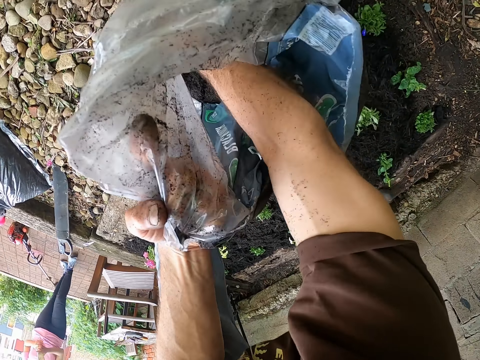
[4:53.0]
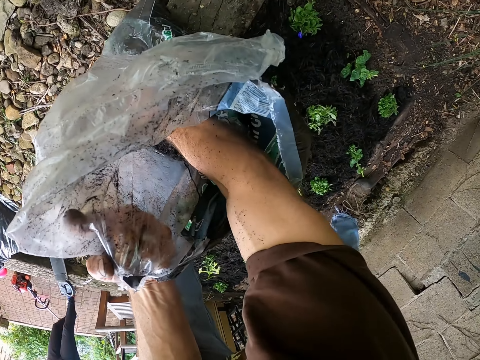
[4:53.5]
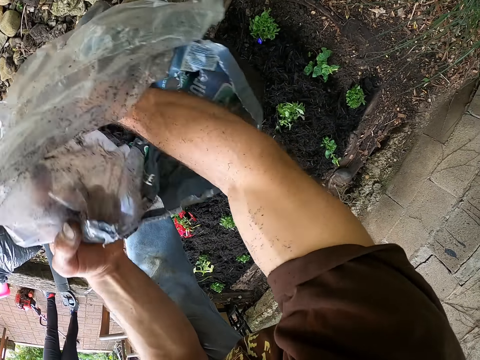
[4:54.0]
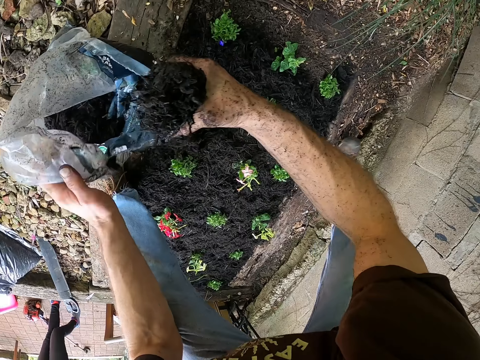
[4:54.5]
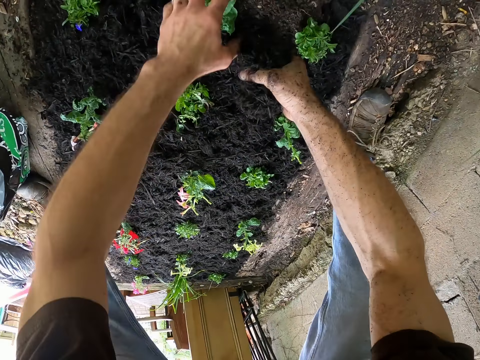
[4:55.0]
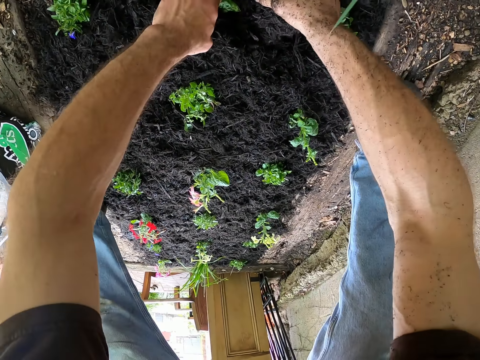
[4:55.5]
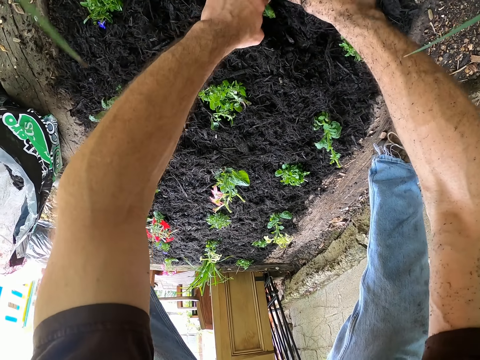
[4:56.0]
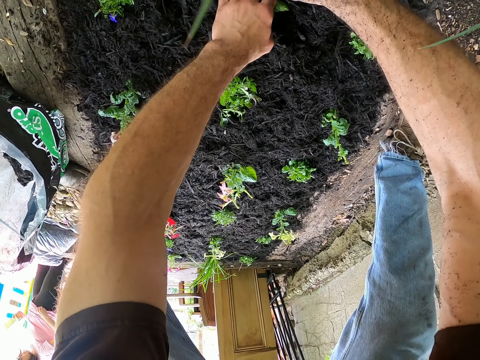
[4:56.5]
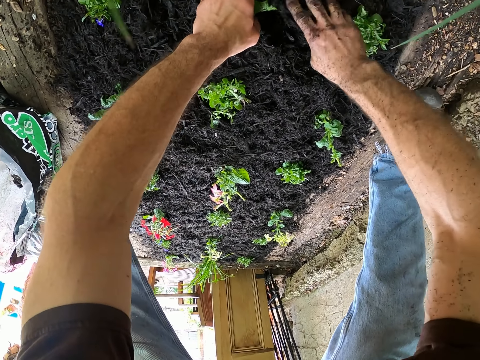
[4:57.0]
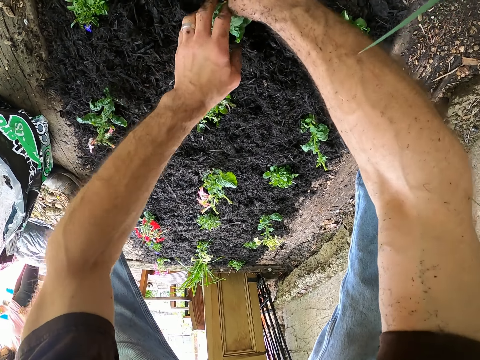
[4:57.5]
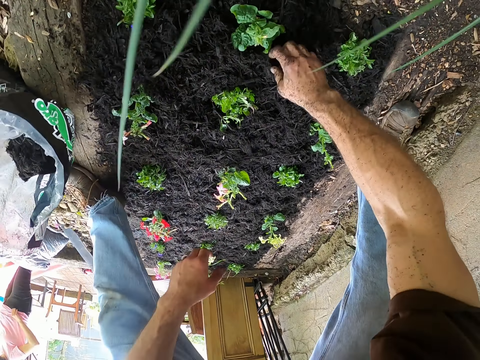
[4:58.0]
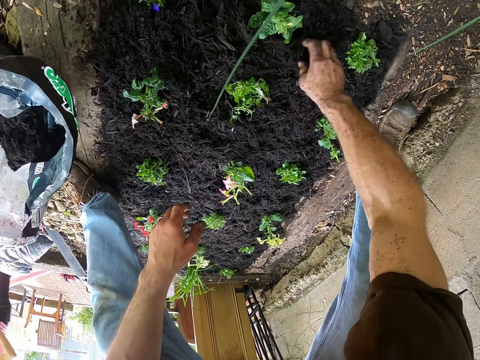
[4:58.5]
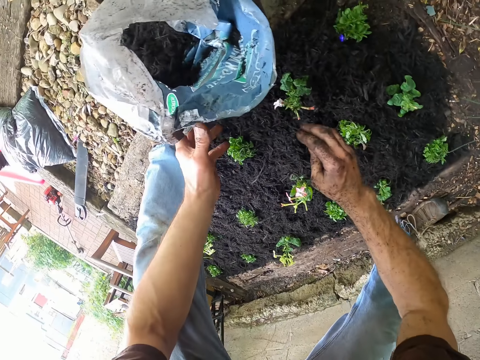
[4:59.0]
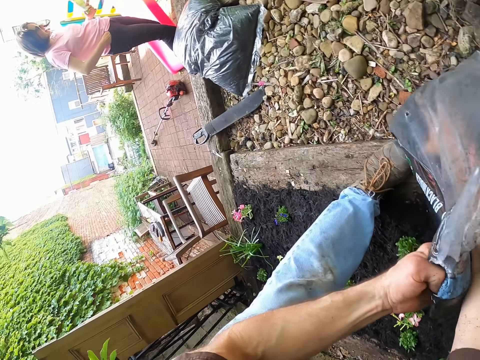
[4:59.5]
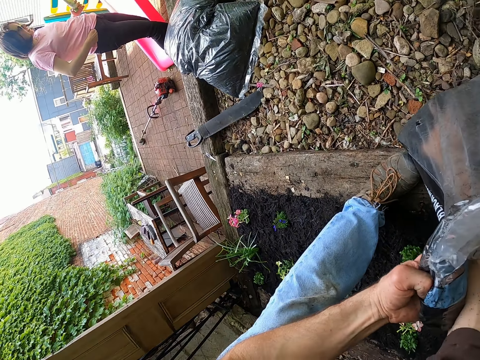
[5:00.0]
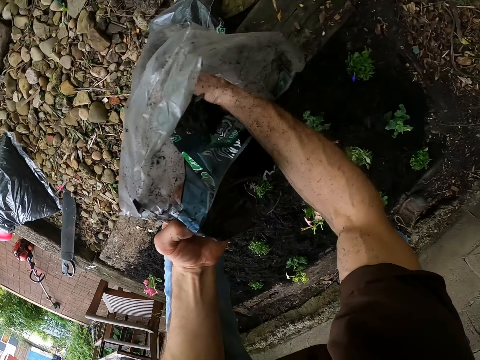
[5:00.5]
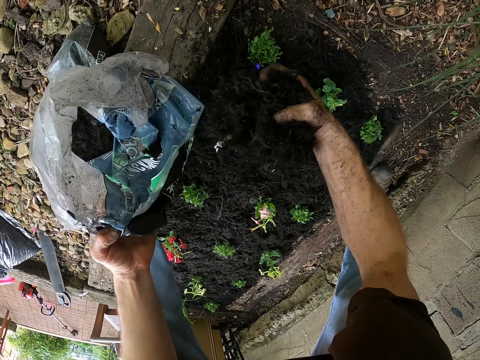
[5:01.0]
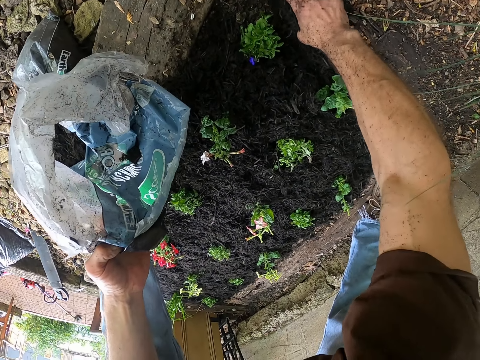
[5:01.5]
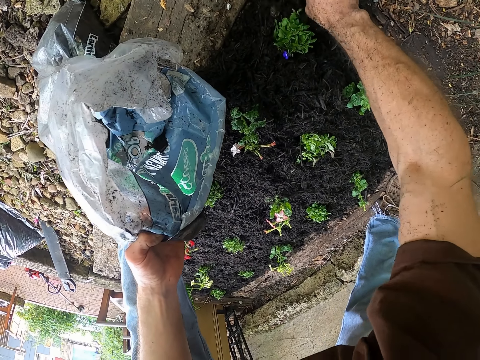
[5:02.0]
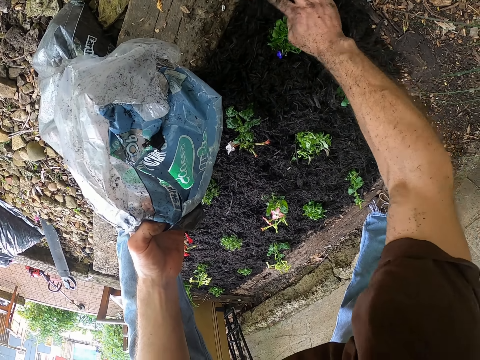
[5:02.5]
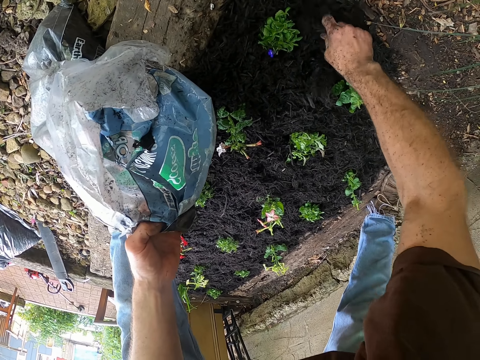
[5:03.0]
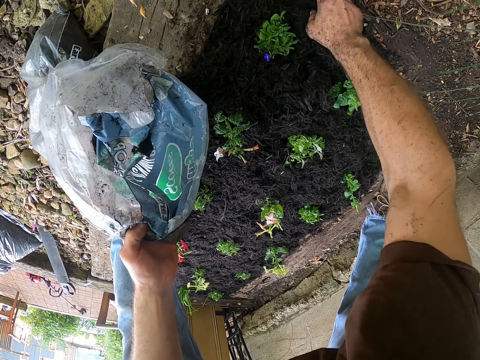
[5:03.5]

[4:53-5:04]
The camera wearer adjusts a plant. He holds the plant on the soil bed with his left hand. He mulches some plants on the soil bed with his right hand. He holds the bag of mulch with both hands. He packs black mulch from the bag with his right hand. He mulches some plants on the soil bed with his right hand.

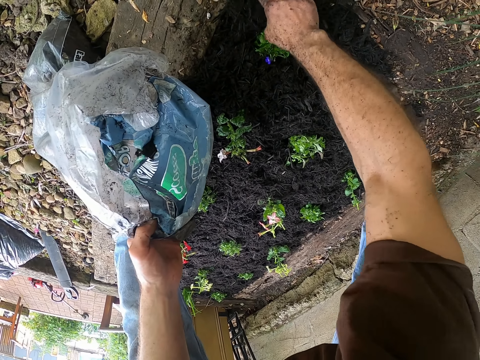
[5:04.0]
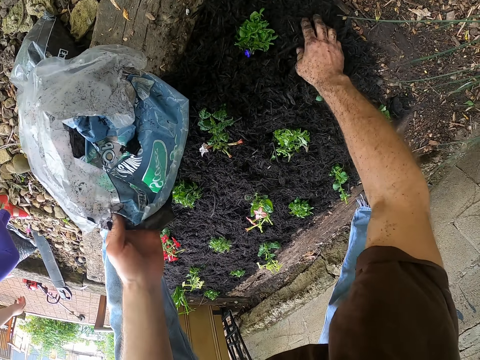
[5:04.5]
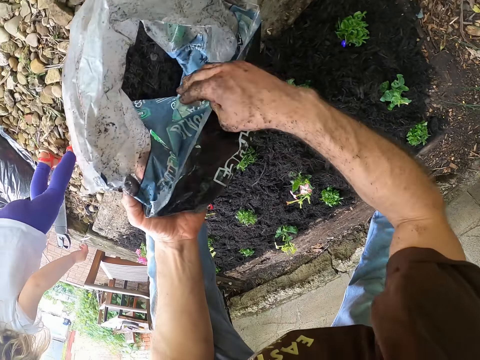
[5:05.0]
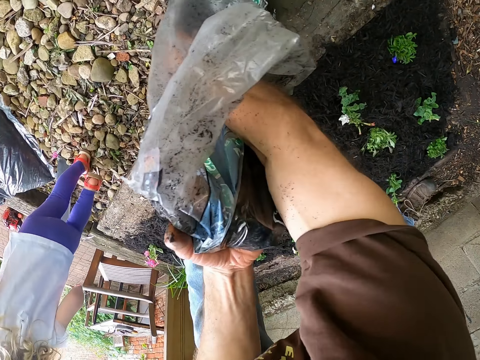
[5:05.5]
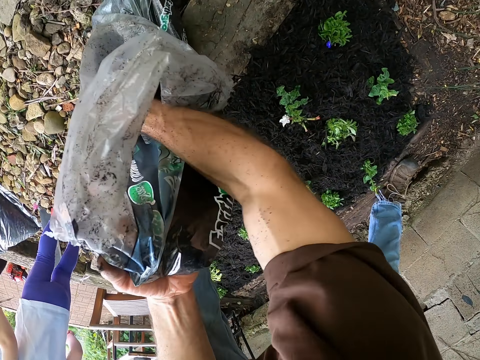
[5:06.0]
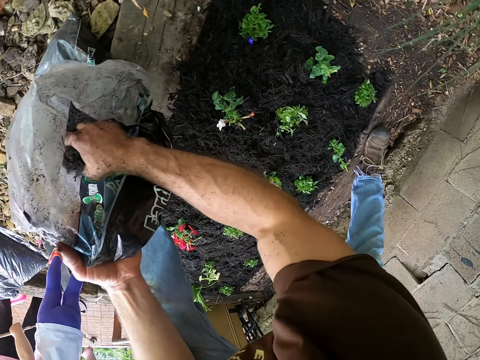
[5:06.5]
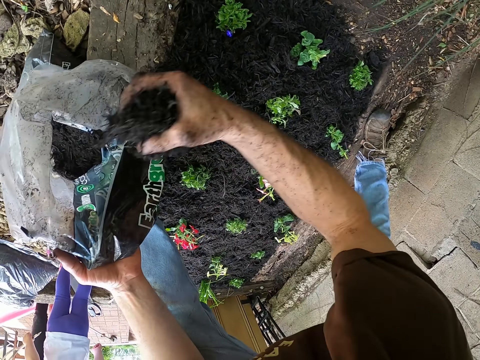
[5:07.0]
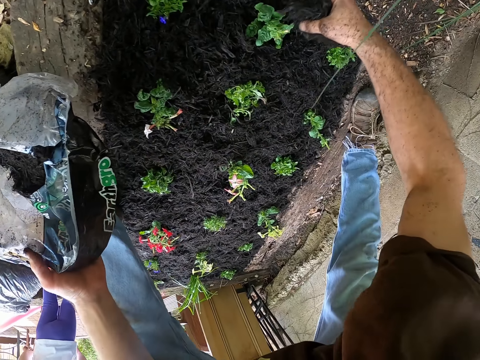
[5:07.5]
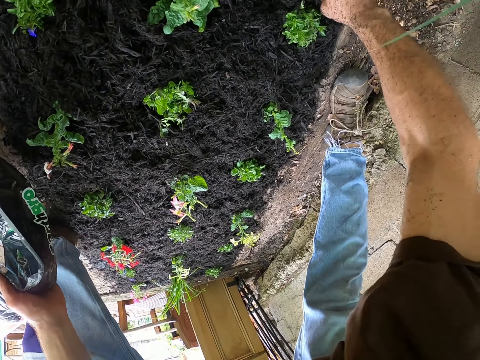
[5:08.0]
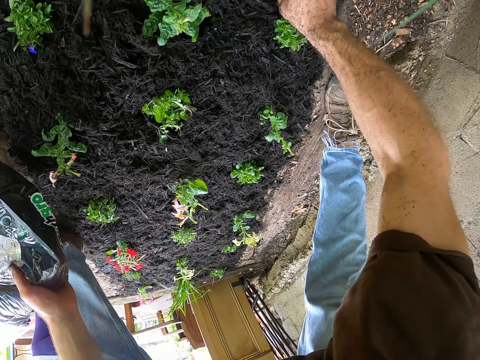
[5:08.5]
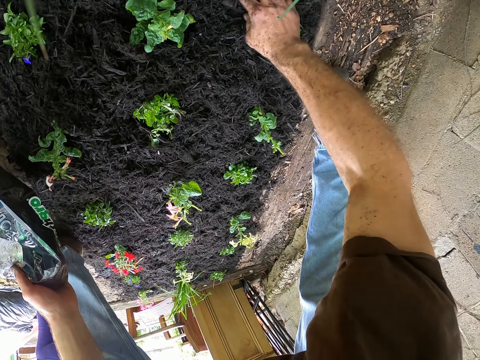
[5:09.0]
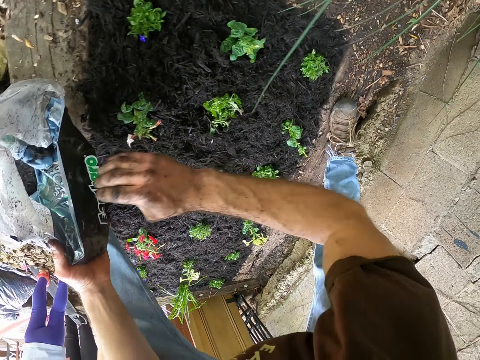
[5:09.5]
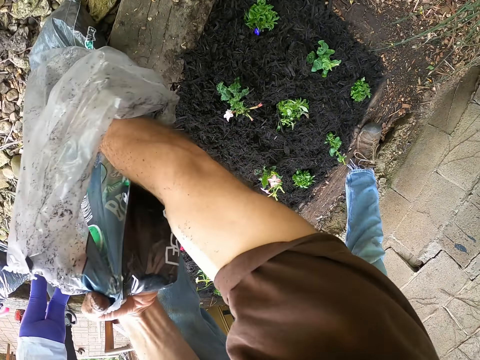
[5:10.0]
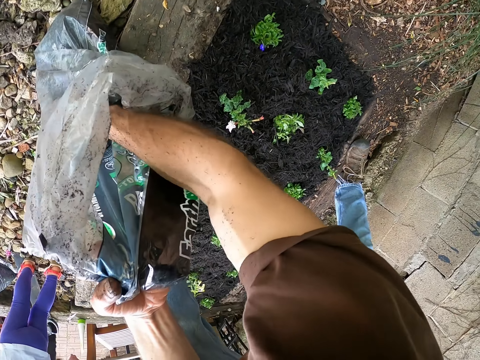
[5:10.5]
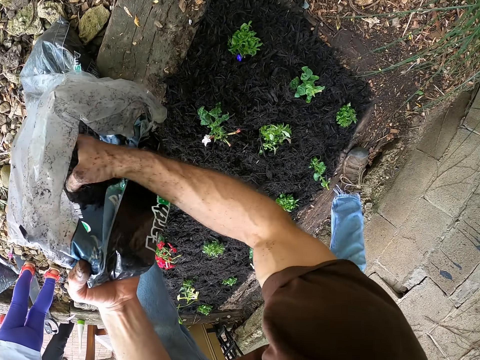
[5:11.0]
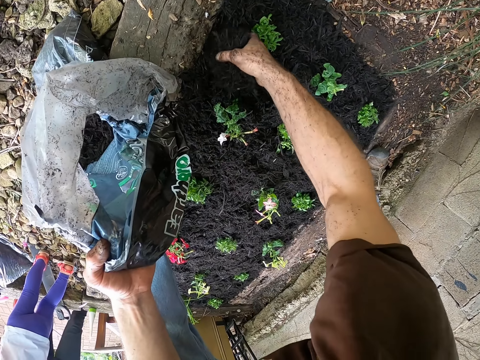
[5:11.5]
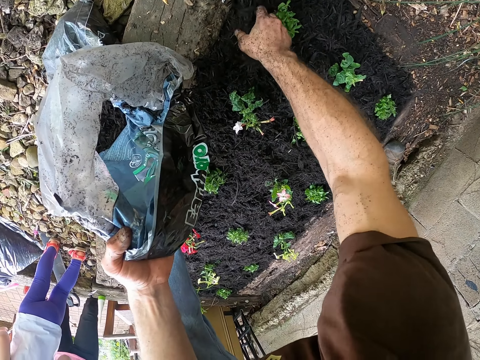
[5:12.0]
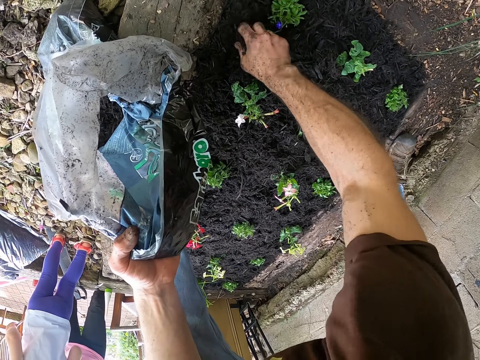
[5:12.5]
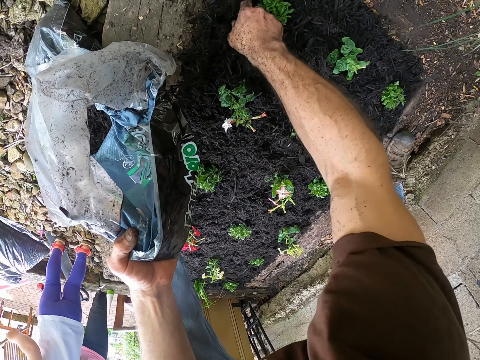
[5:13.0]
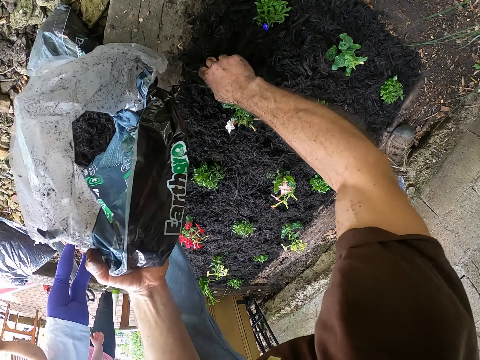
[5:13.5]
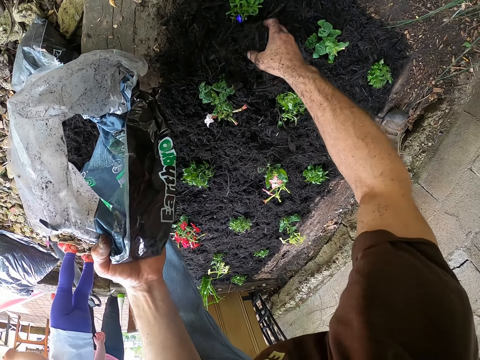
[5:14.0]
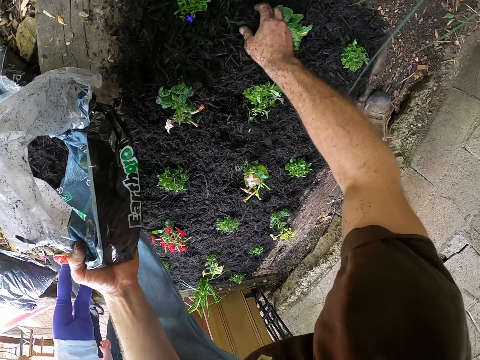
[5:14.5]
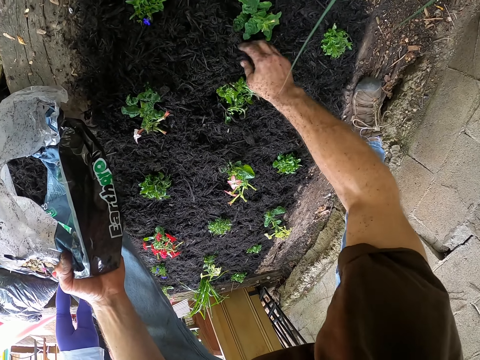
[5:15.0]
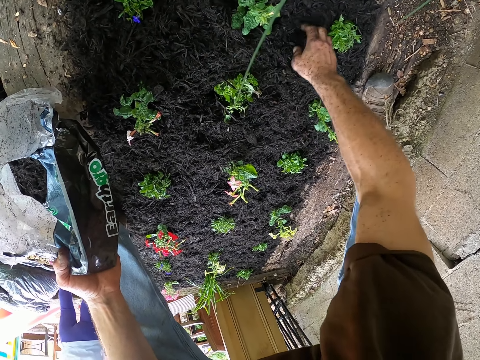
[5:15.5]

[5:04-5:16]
A person walks in the garden. The camera wearer picks the black mulch from the bag with his right hand. He mulches some plants on the soil bed with his right hand. He picks the black mulch from the bag with his right hand. He mulches some plants on the soil bed with his right hand.

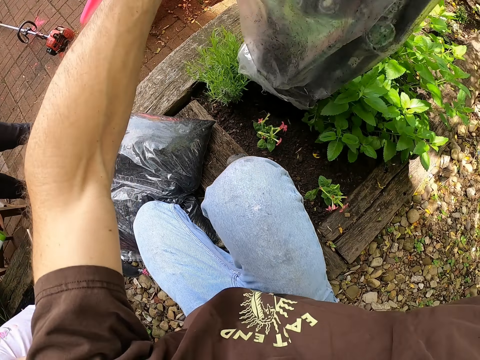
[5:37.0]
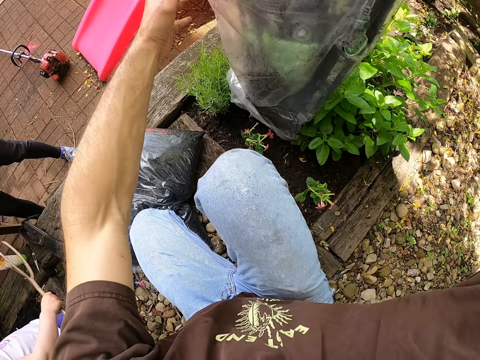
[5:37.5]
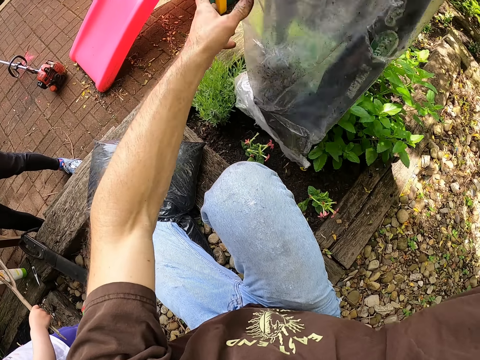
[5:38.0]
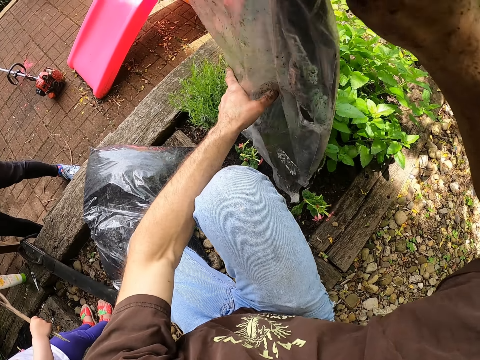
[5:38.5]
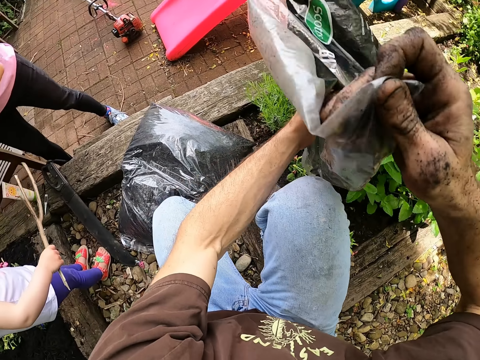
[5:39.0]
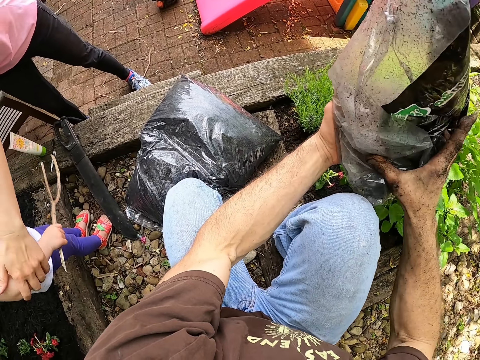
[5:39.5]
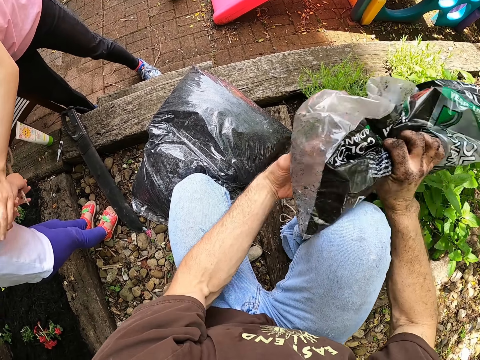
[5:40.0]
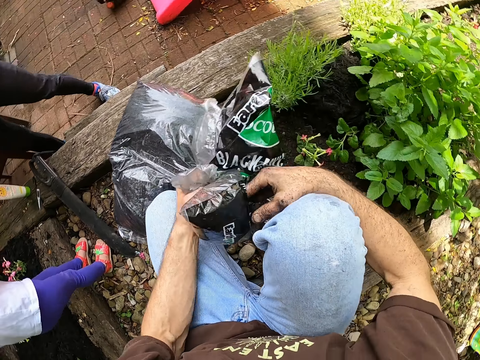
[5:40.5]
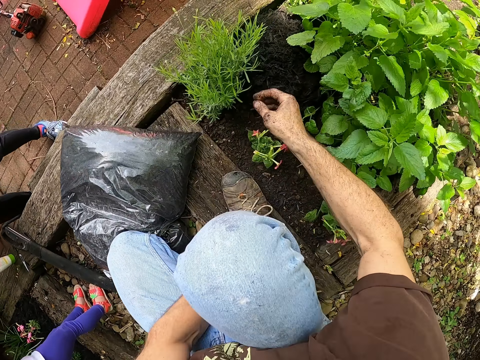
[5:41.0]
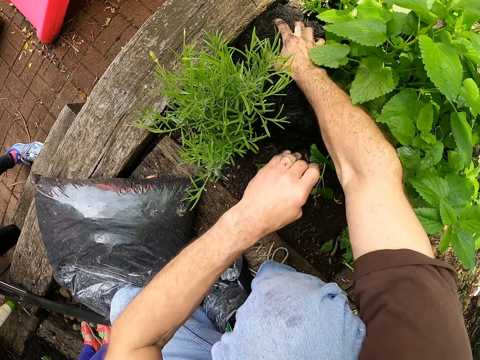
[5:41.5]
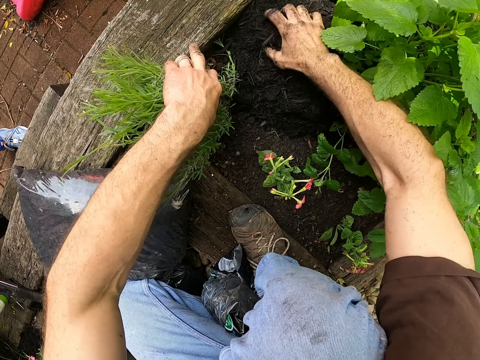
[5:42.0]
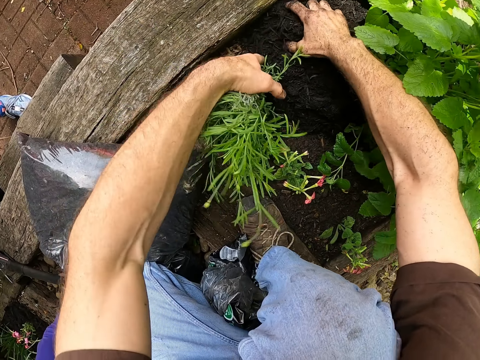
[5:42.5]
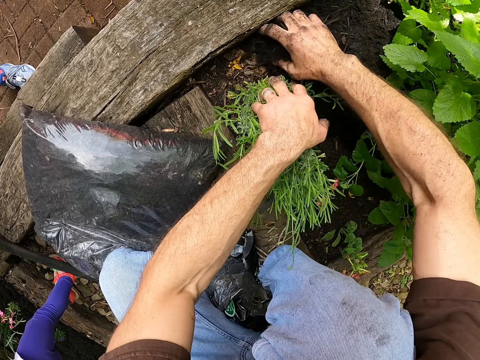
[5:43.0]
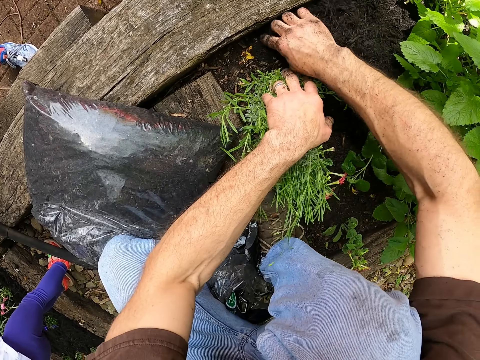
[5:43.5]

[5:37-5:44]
A person grabs another person's hand. The camera wearer folds the bag of black mulch. He squeezes the empty bag of mulch with both hands. He drops the empty bag of mulch on the ground with his left hand. He mulches some plants on the soil bed with his right hand. He holds a plant on the soil bed with his left hand.
